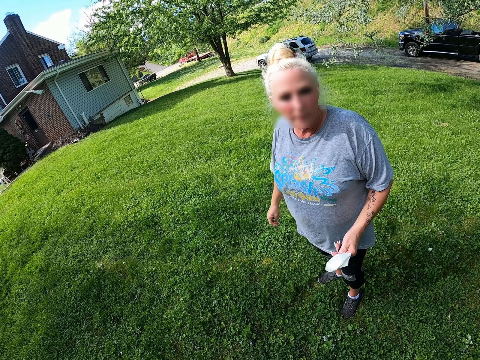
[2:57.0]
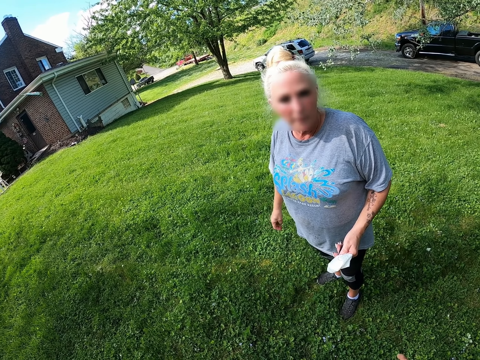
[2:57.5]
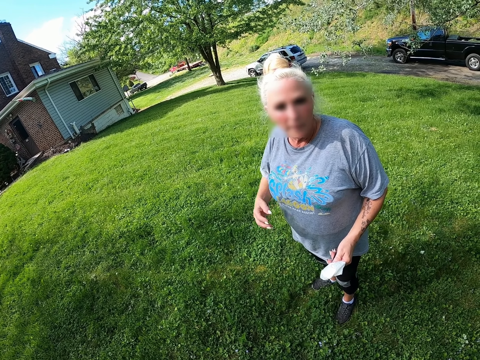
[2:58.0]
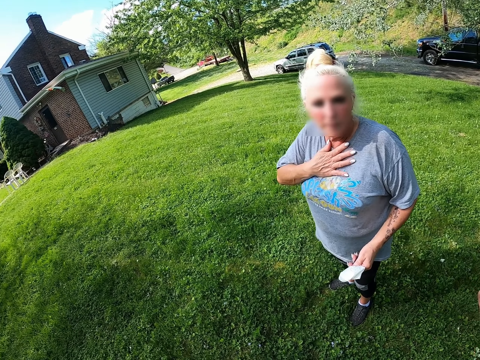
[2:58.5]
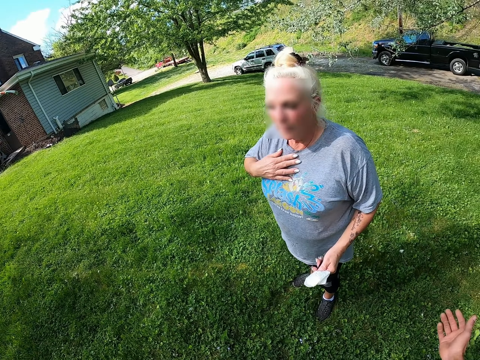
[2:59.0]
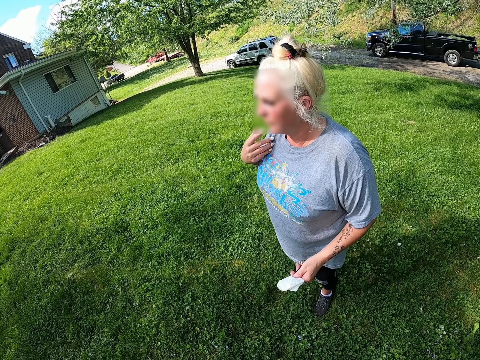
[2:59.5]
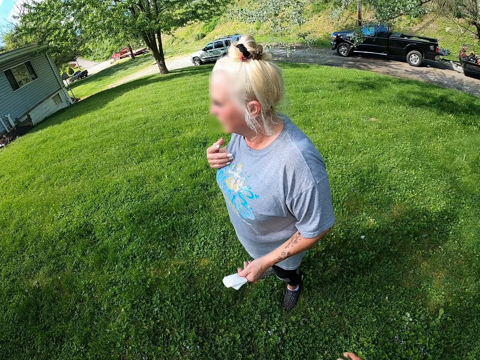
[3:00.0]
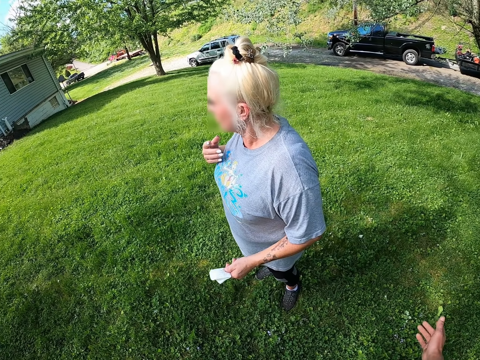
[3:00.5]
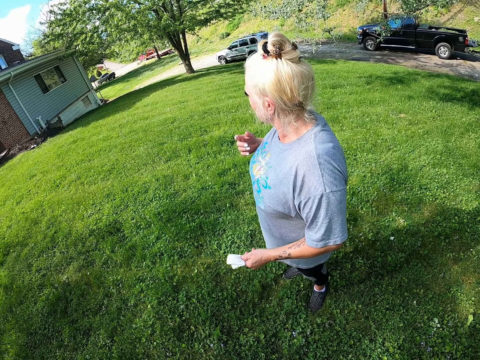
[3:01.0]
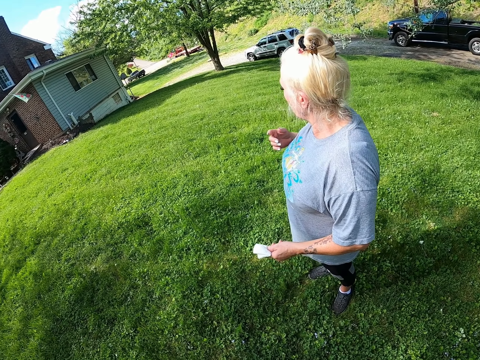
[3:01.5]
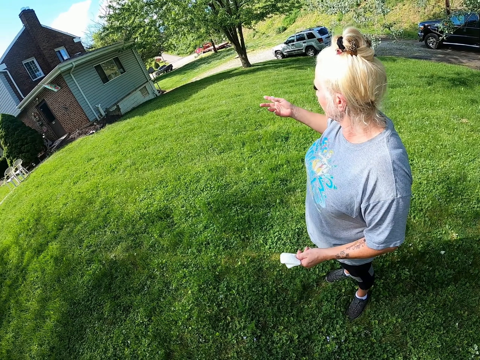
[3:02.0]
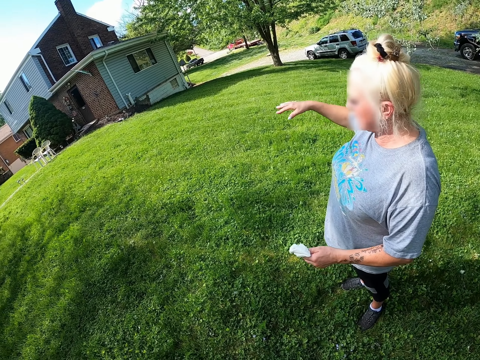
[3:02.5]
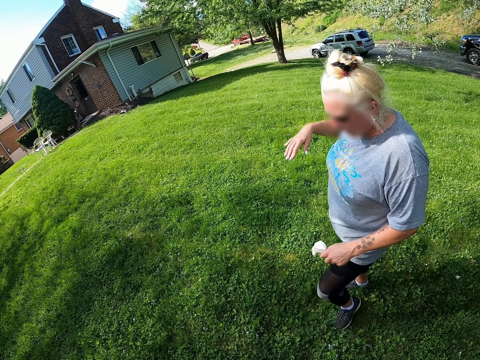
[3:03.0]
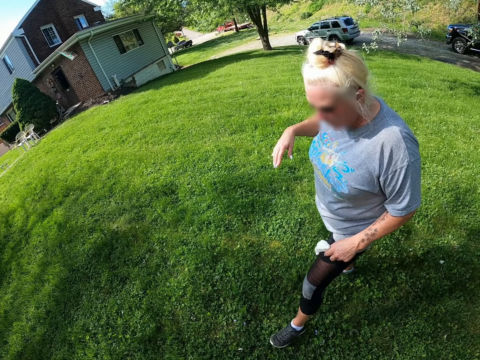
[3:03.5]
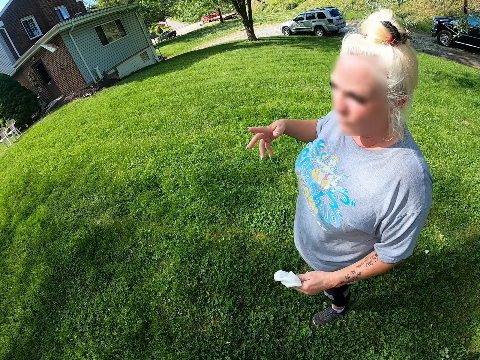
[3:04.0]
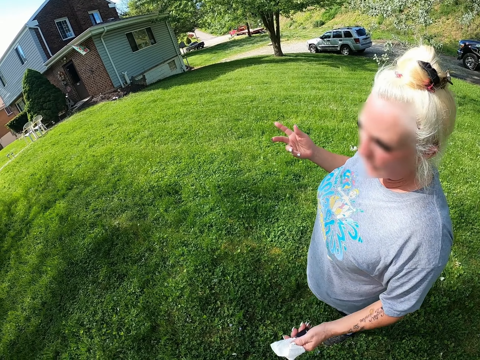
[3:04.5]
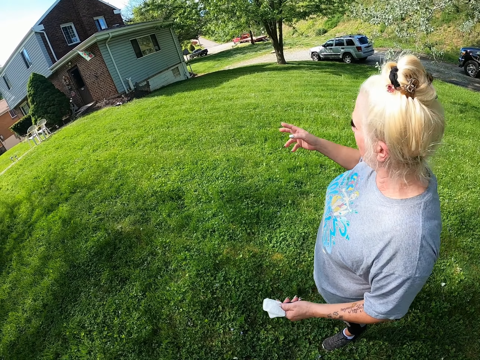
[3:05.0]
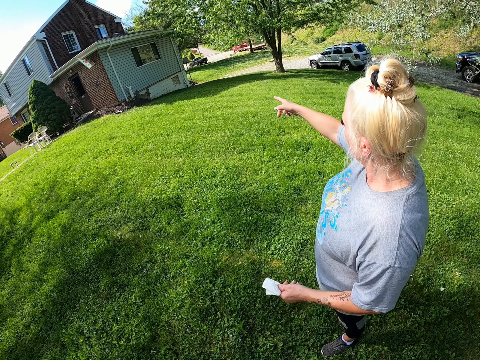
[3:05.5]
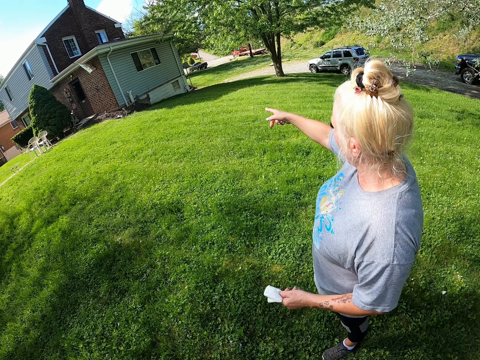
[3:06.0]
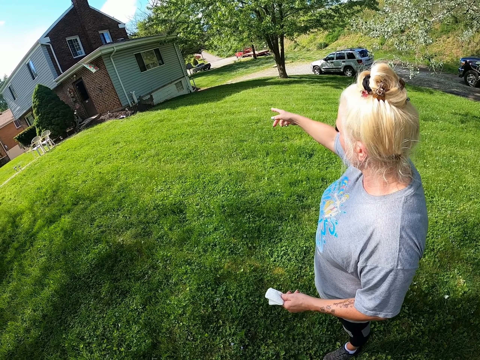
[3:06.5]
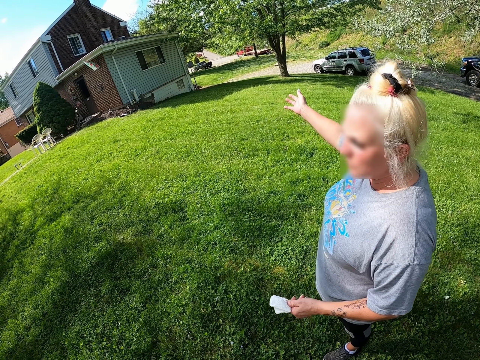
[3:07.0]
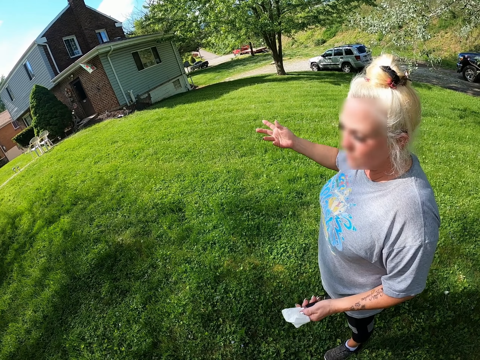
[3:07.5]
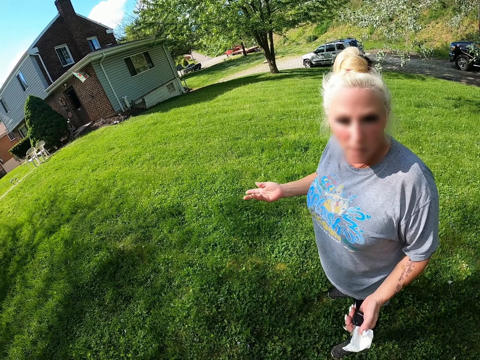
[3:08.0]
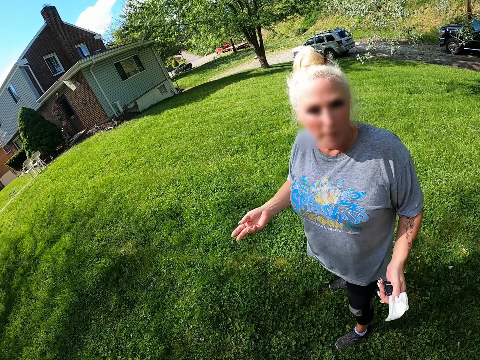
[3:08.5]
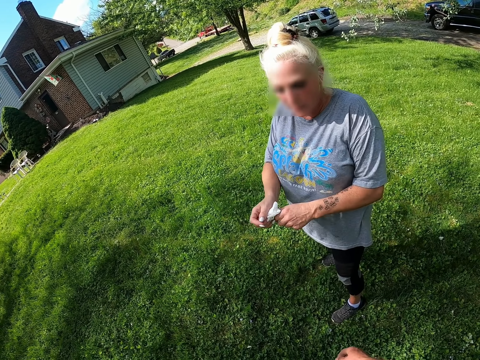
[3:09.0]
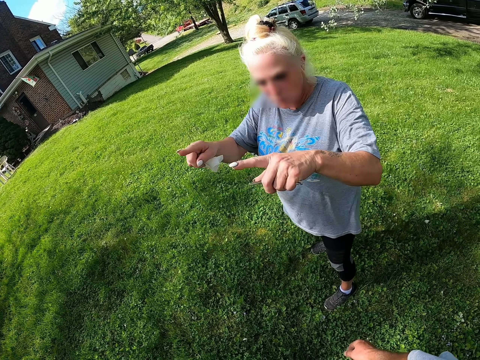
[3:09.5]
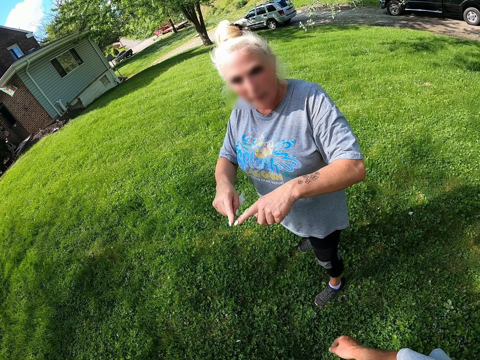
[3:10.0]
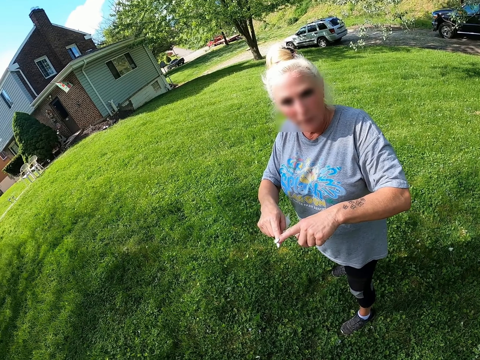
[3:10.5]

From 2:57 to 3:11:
A person touches her chest, moves her leg and points at the house.

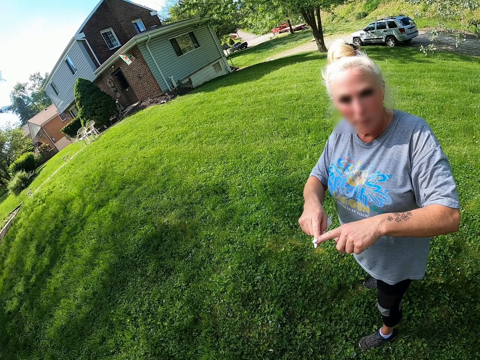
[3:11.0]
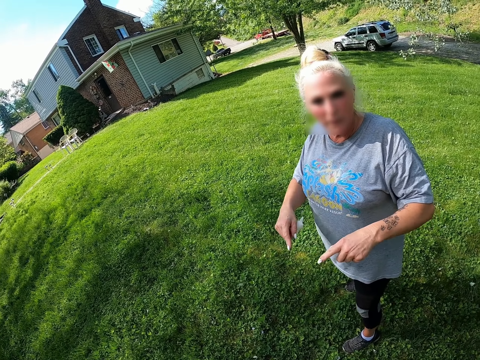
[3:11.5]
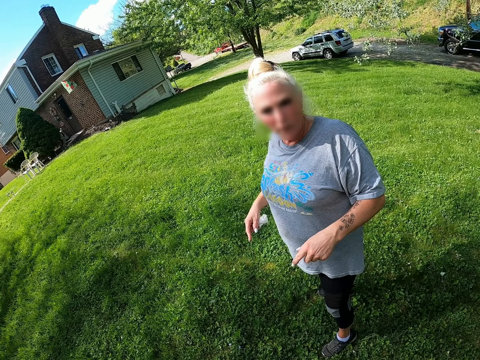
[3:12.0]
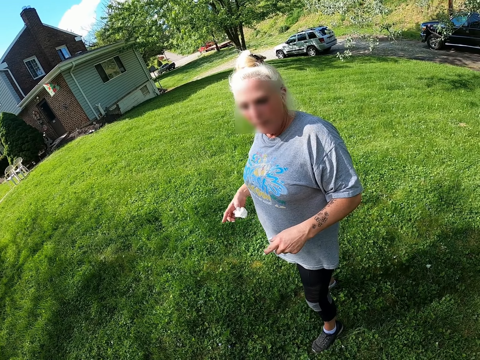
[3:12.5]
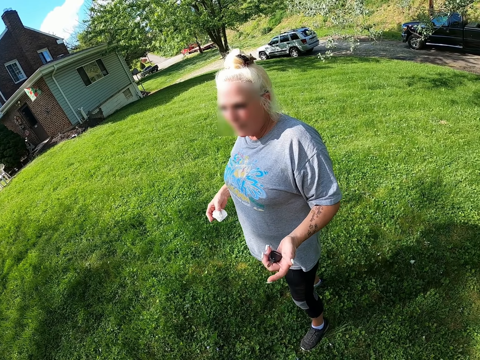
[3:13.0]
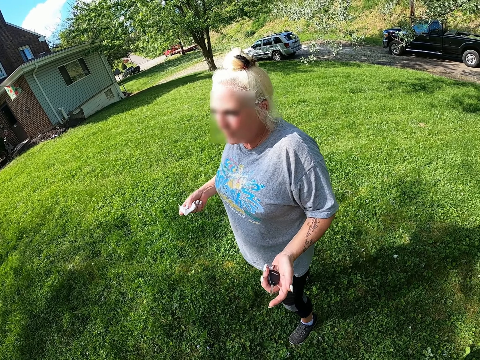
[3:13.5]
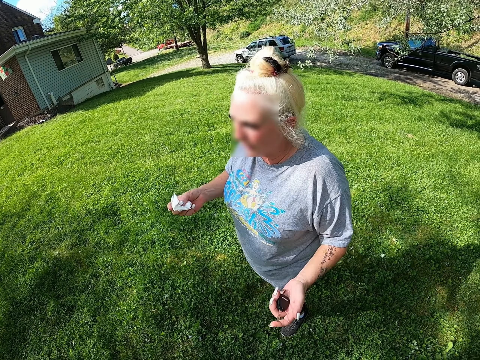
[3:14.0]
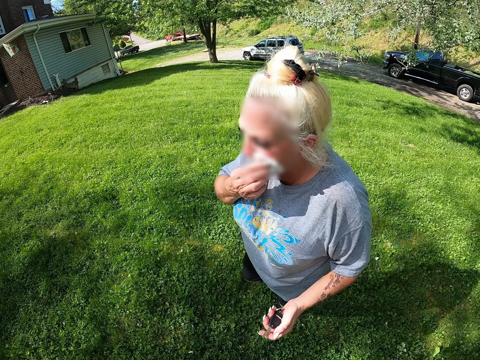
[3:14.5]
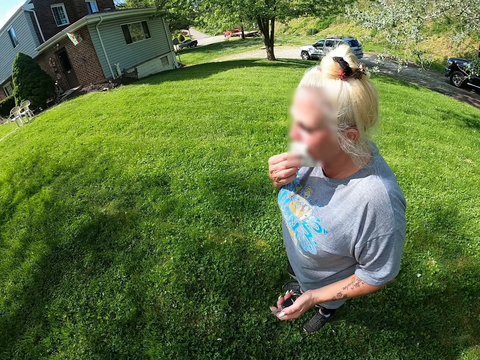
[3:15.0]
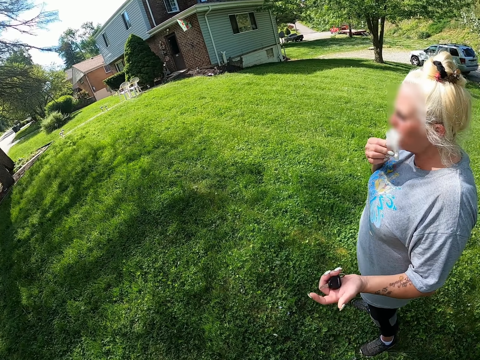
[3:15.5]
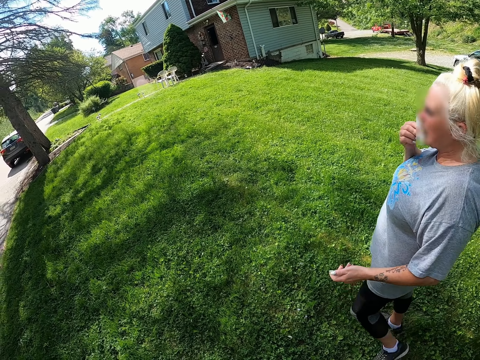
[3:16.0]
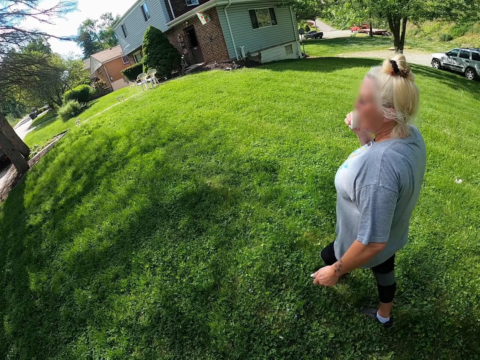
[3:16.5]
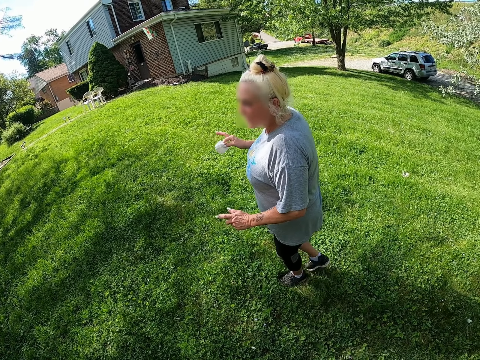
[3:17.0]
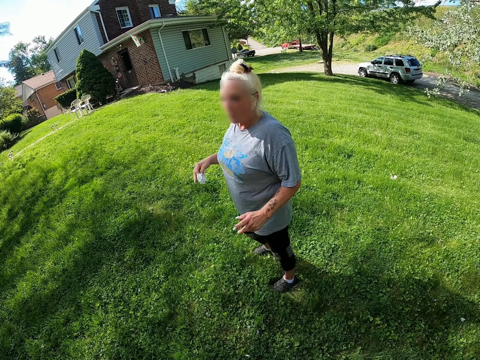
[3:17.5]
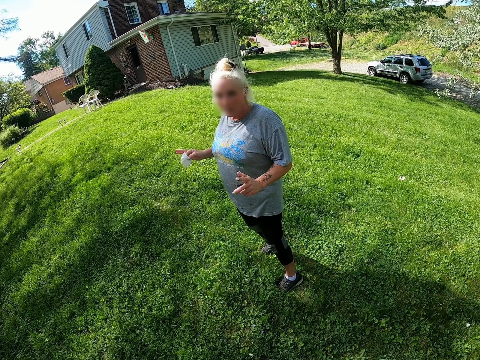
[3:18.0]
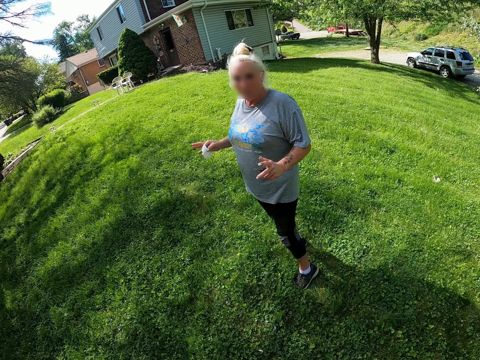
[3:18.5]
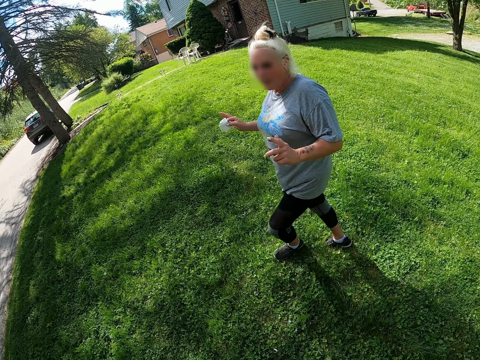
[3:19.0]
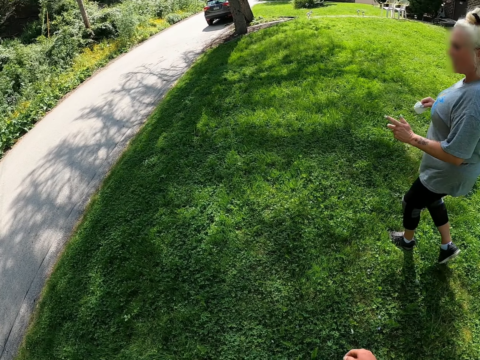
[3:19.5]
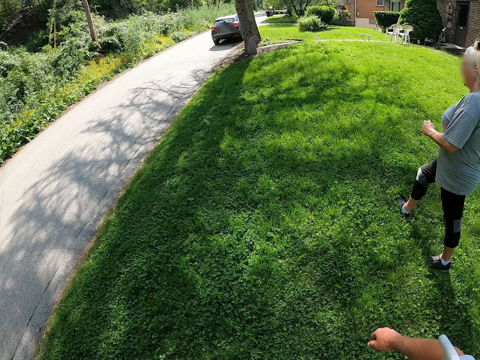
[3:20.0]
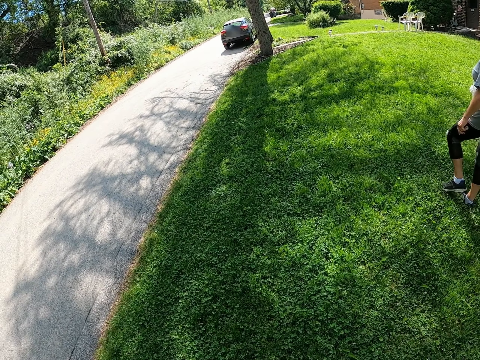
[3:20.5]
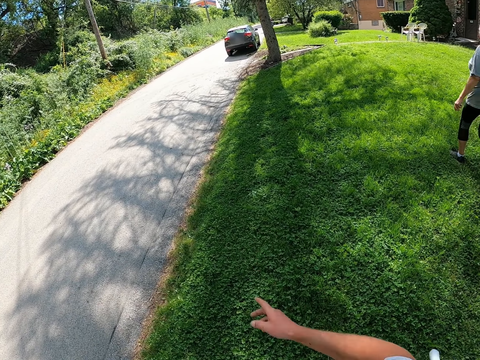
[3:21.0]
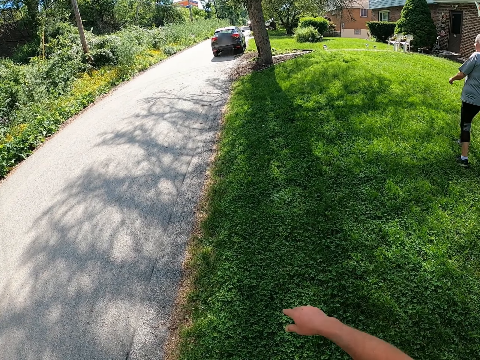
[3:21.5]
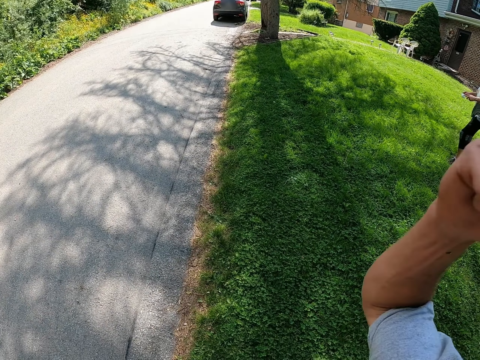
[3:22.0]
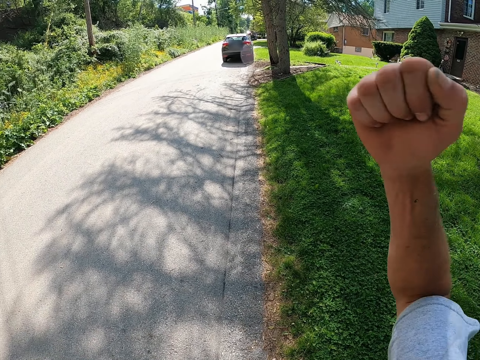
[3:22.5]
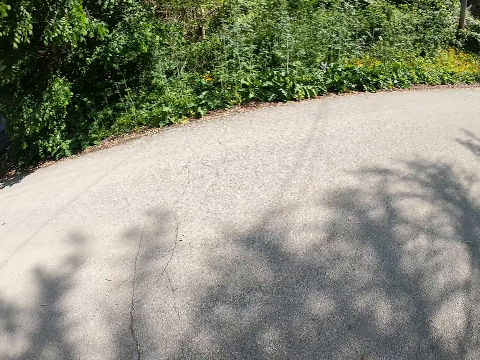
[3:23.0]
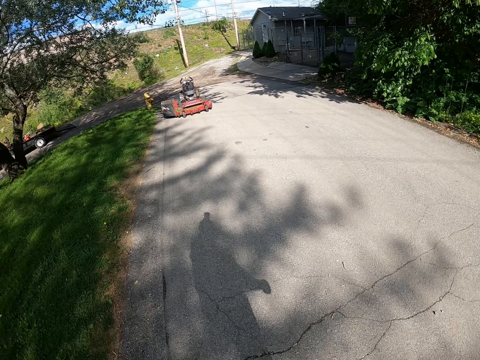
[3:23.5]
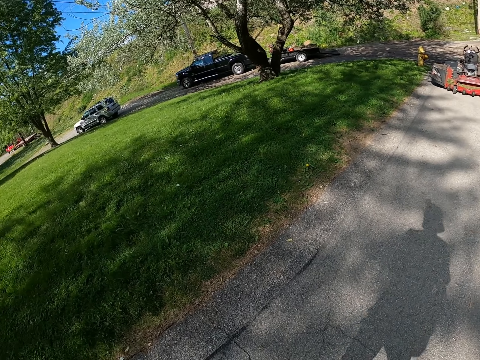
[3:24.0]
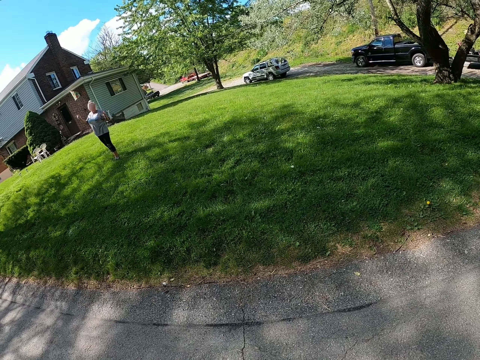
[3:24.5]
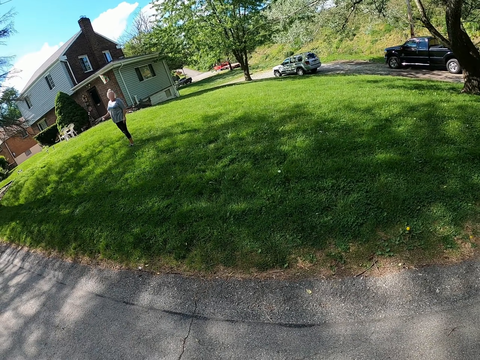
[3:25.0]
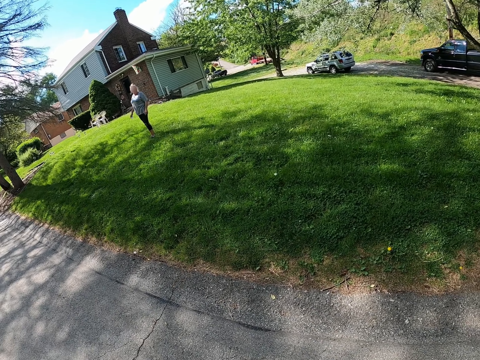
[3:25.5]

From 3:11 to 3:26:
A person wipes her face. The camera wearer puts up his hand.
